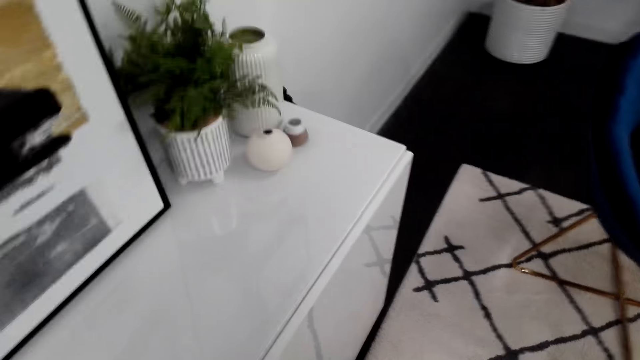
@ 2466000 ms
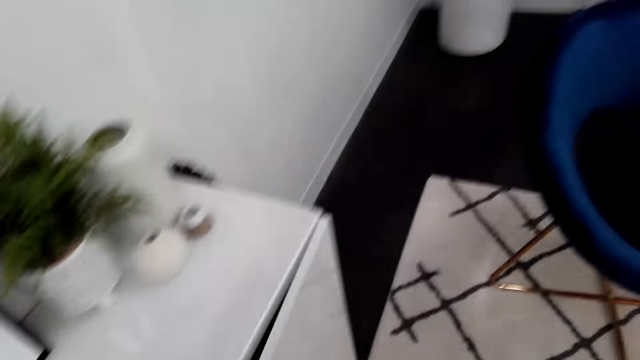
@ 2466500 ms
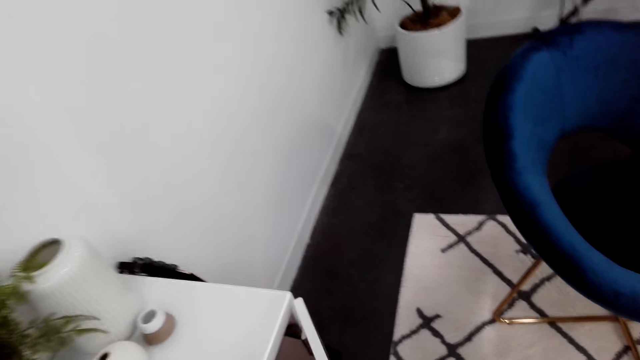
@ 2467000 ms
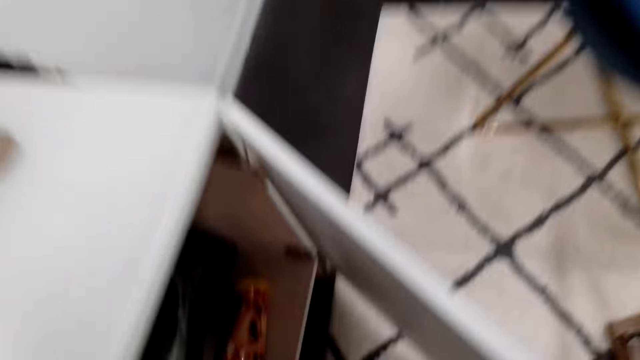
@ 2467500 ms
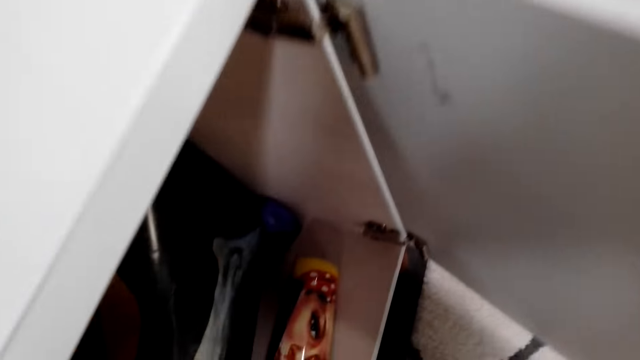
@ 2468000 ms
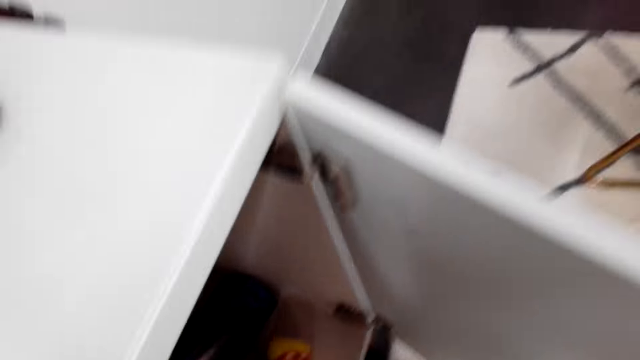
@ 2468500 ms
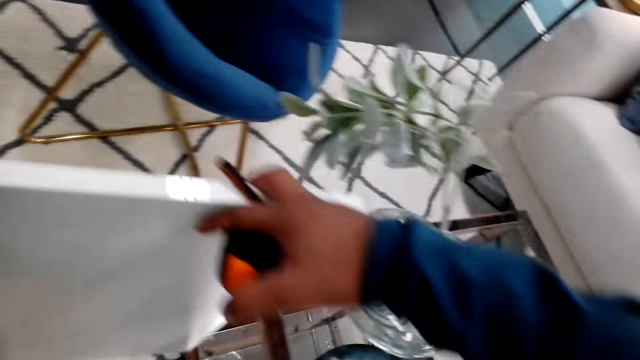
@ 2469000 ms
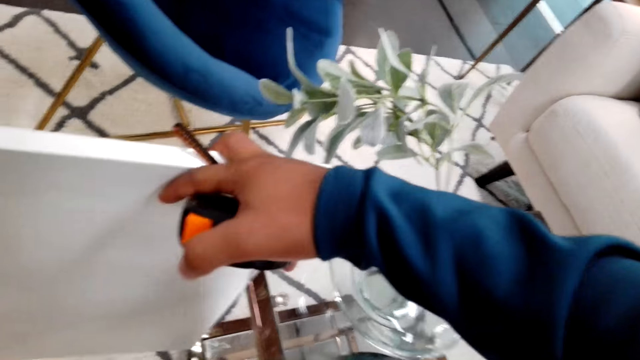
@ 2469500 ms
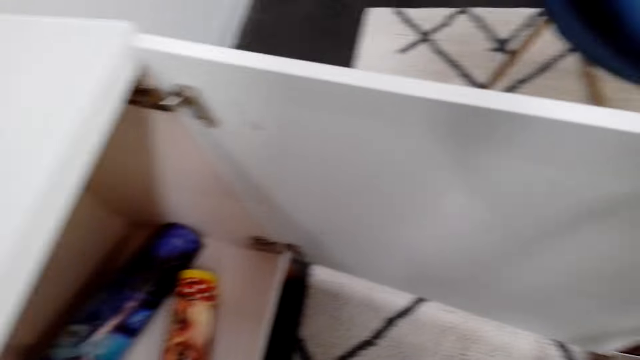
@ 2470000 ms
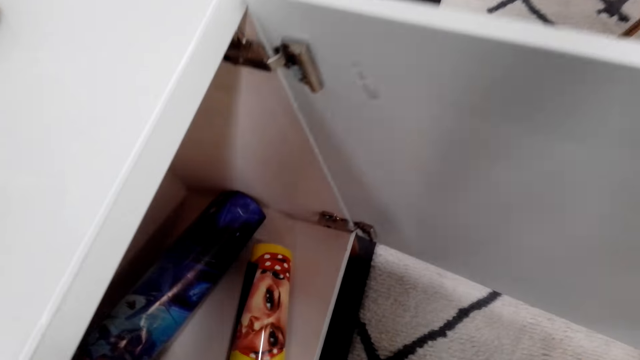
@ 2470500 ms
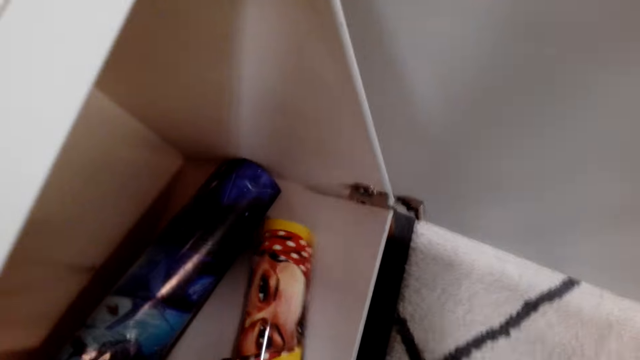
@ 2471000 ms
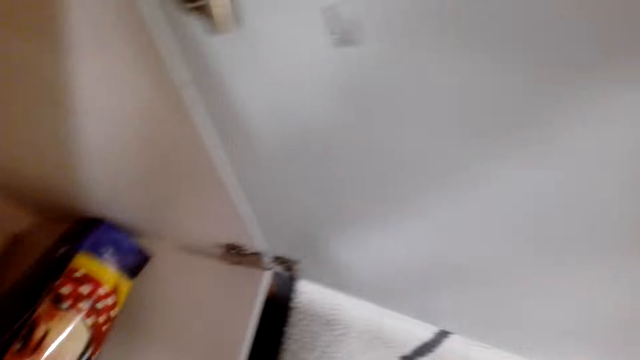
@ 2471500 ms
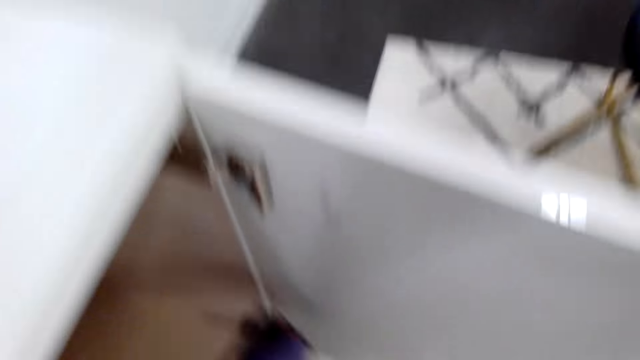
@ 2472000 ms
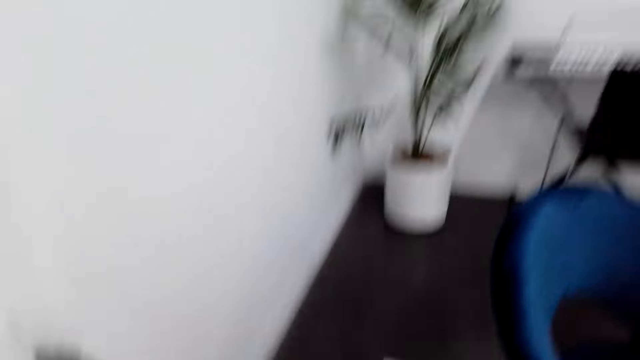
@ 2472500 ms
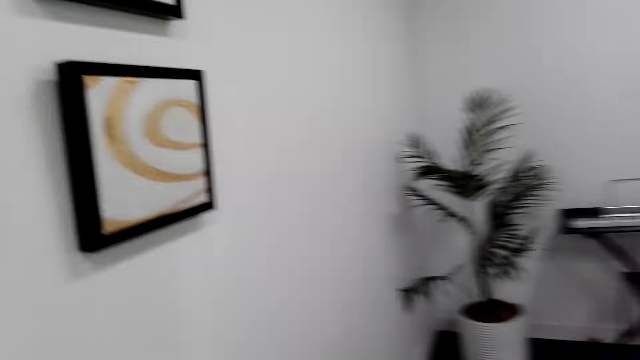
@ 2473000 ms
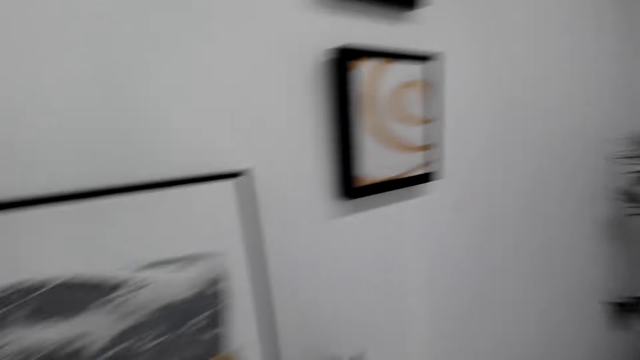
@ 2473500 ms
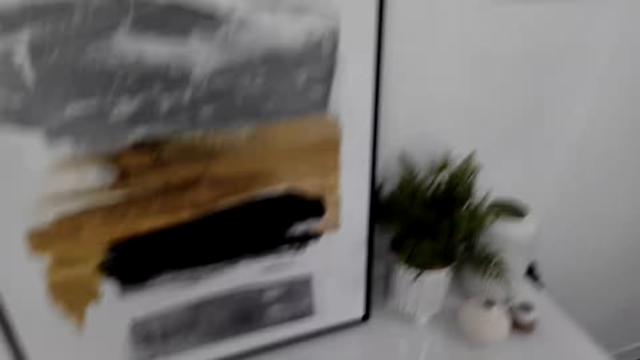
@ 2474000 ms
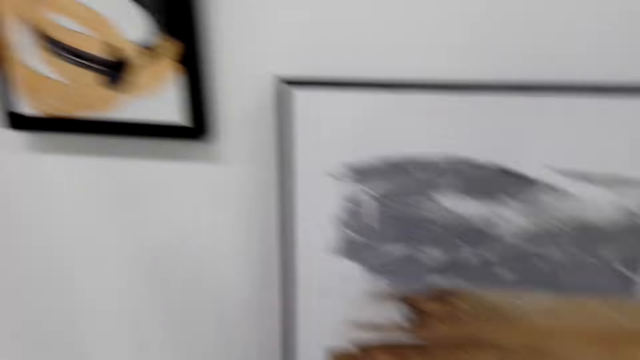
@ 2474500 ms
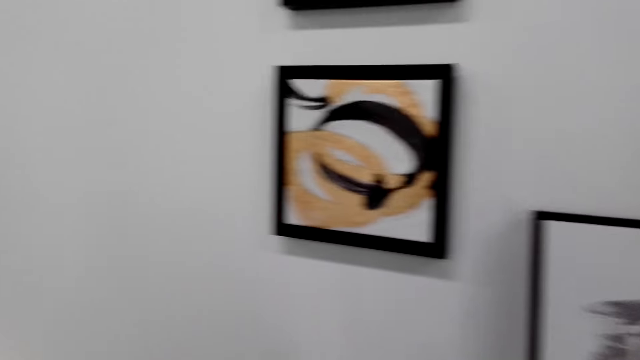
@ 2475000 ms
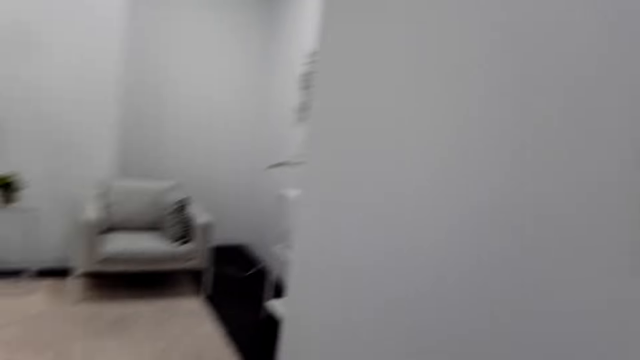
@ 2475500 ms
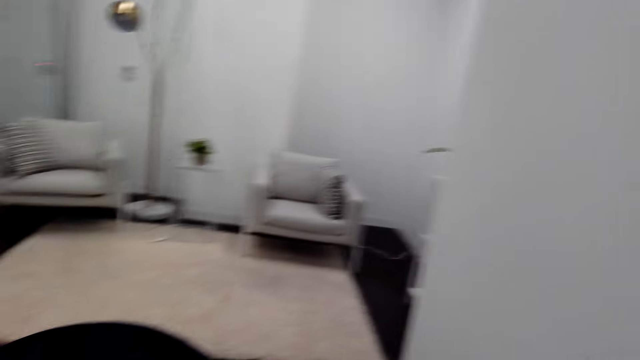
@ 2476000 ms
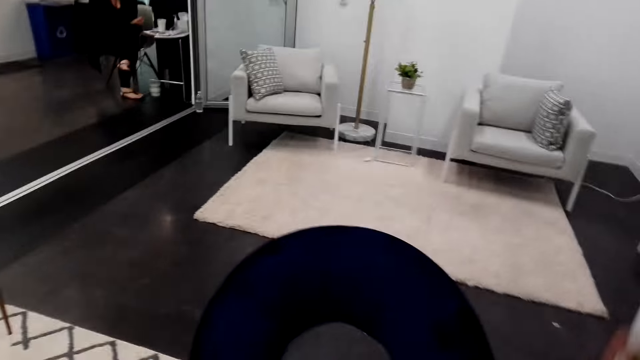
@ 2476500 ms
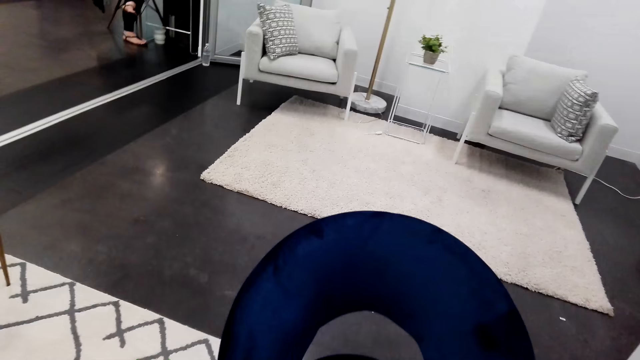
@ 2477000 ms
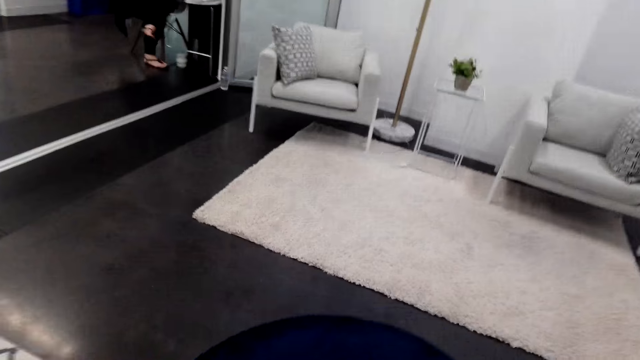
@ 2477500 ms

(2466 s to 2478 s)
The camera wearer opens a cabinet door with his hand. He takes out posters or wallpapers from the cabinet. He holds the cabinet door and a measuring tape. He looks around.

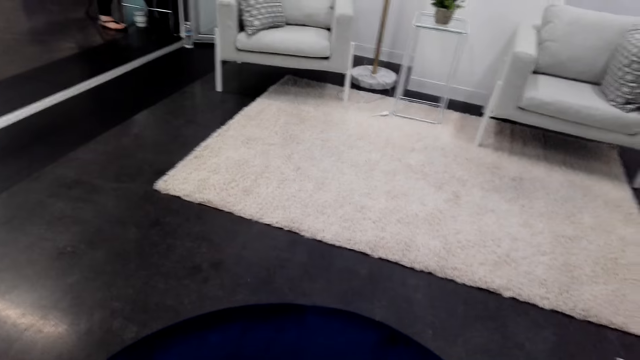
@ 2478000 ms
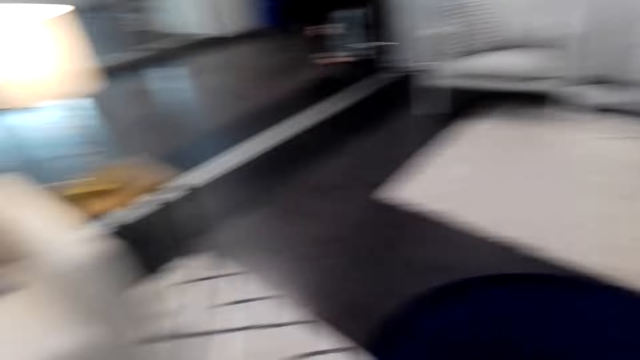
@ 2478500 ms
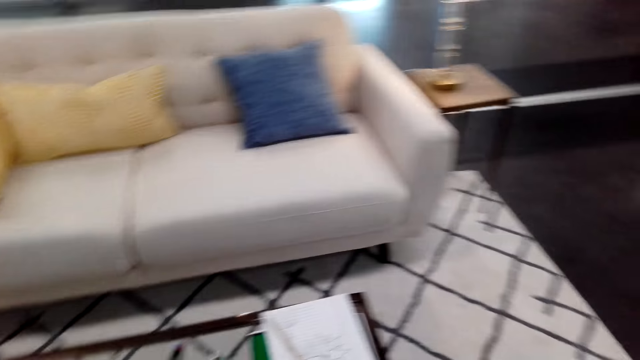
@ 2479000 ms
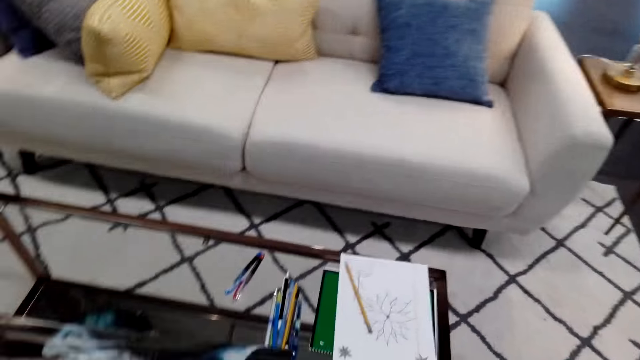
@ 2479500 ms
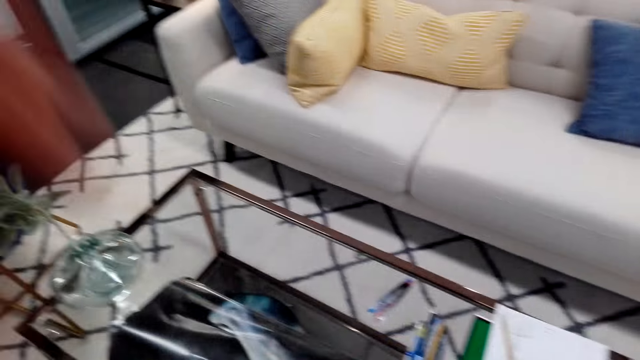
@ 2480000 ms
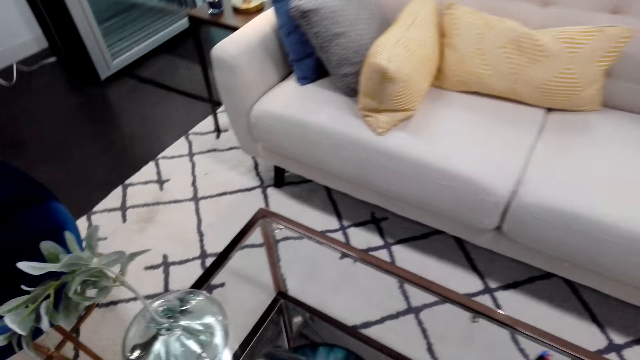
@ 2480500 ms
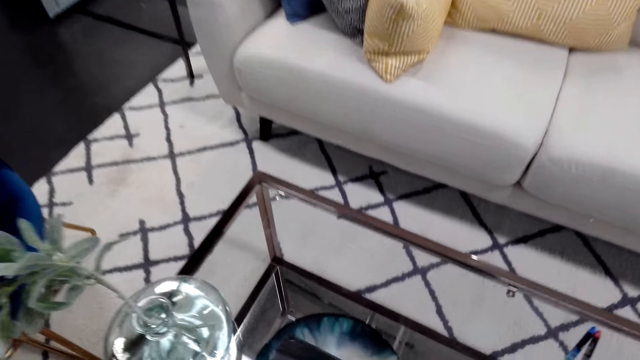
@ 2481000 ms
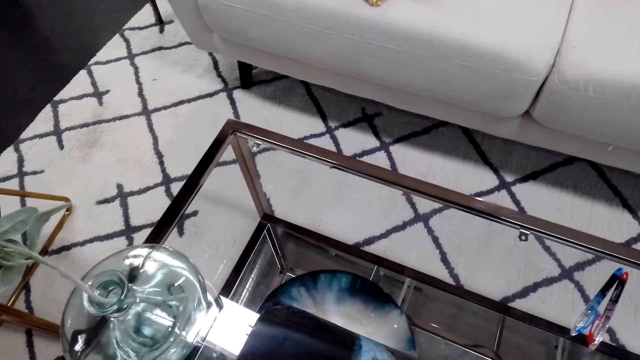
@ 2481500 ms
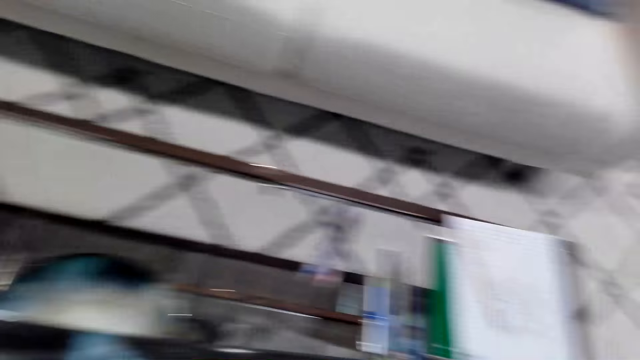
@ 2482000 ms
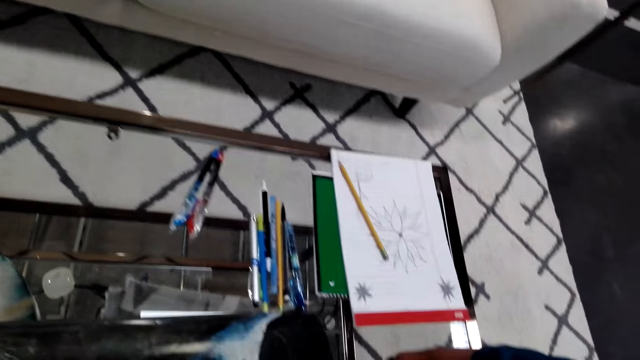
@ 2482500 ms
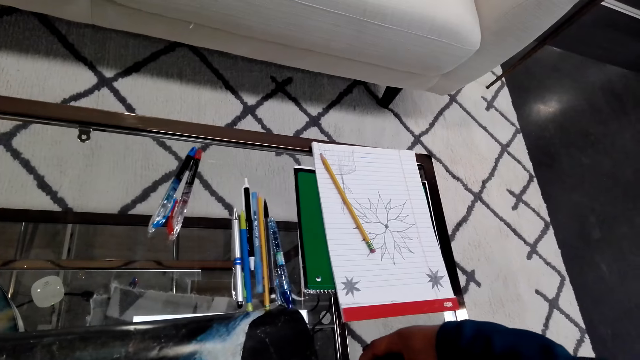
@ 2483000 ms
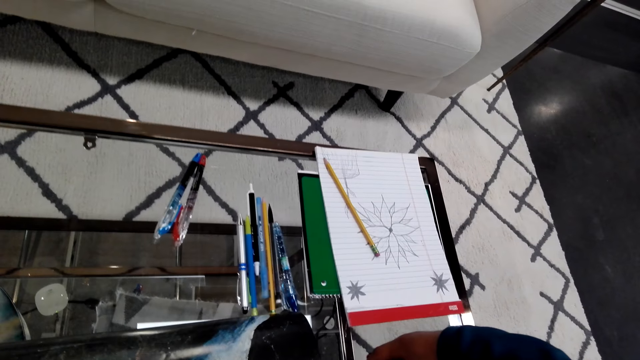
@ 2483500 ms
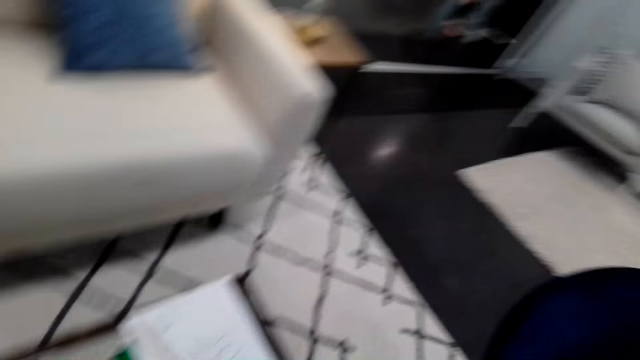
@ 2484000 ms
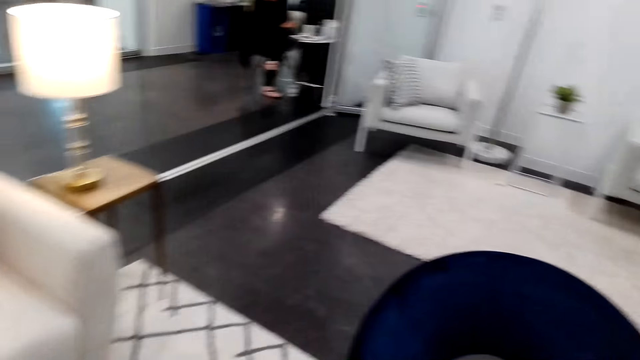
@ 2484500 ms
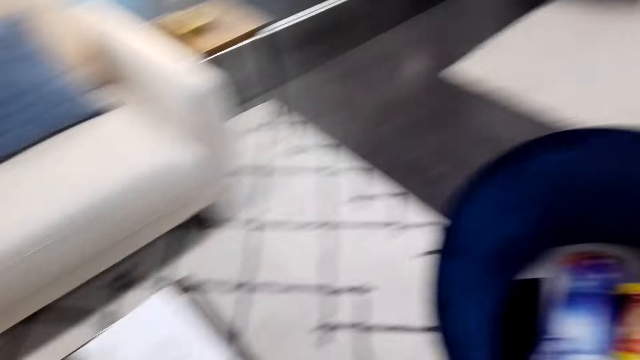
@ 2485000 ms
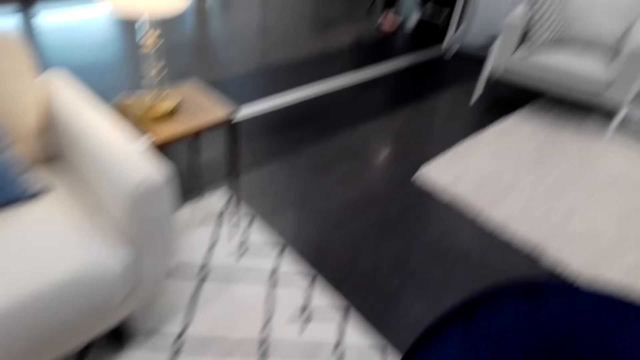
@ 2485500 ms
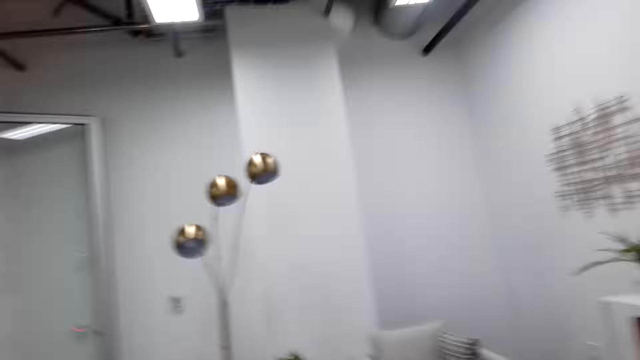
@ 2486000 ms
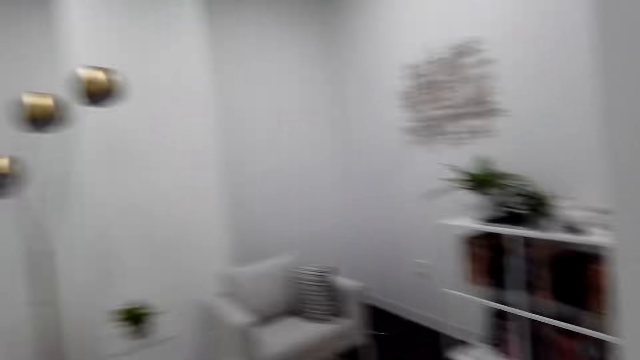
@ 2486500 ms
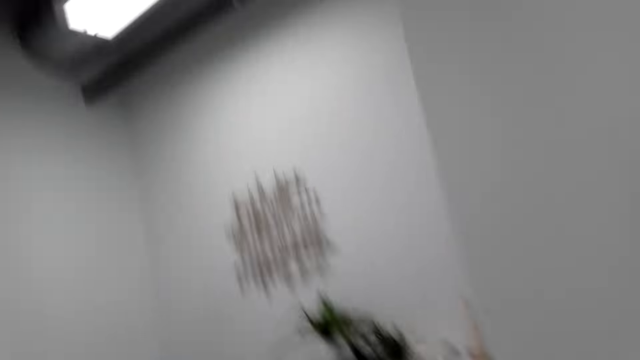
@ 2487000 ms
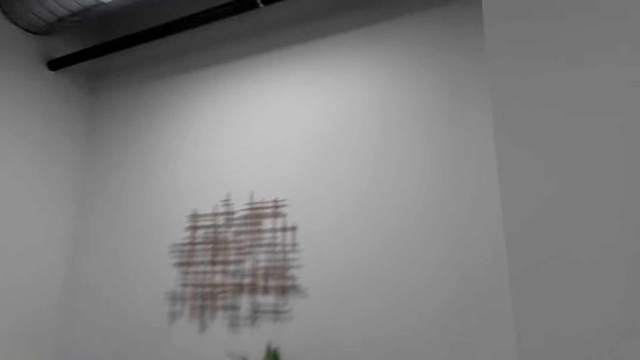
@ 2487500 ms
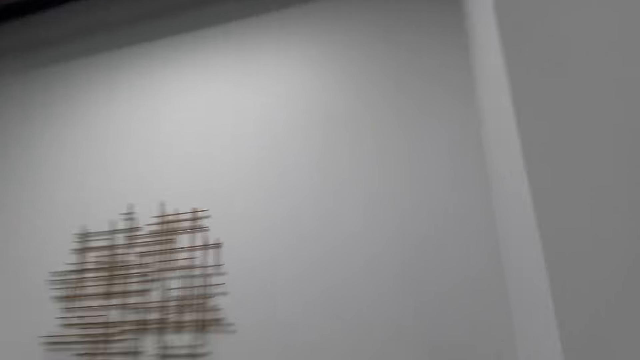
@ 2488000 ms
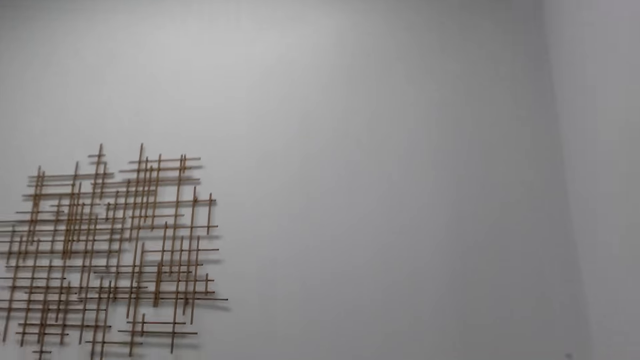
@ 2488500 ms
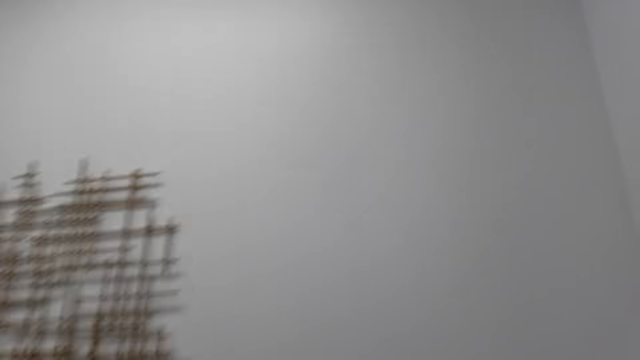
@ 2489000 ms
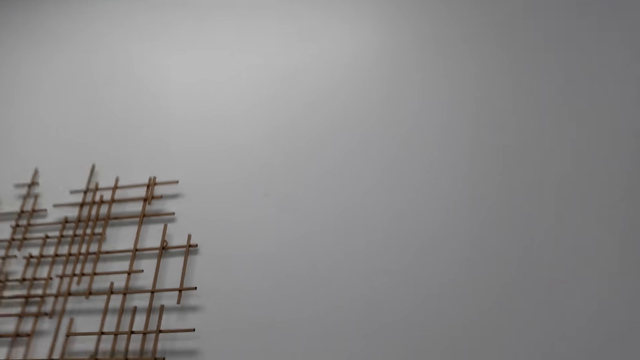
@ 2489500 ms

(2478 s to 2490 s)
The camera wearer looks at something on the table. They lean over the table with a tape measure. They walk towards the bookshelf.
